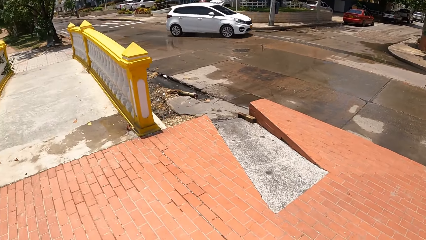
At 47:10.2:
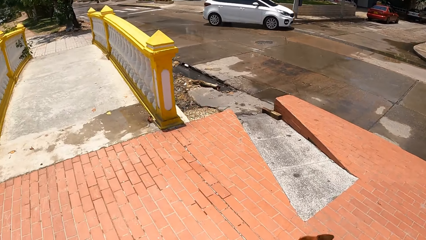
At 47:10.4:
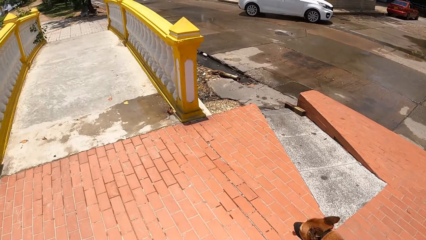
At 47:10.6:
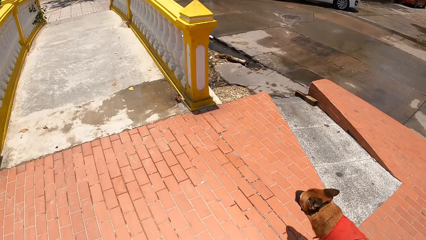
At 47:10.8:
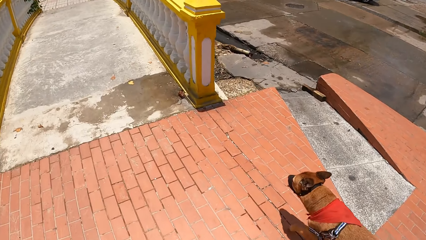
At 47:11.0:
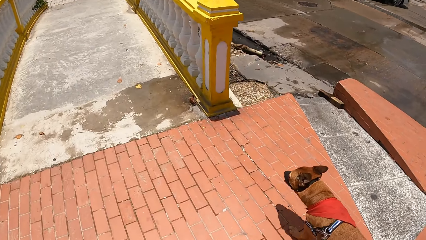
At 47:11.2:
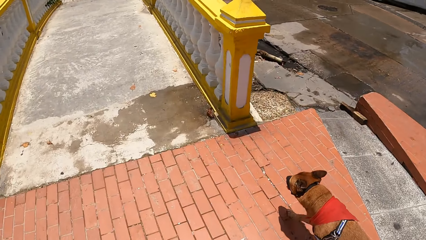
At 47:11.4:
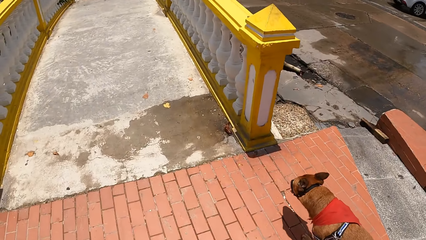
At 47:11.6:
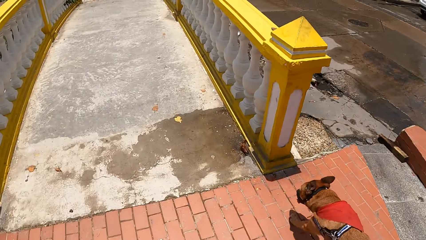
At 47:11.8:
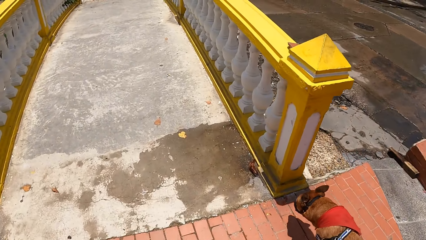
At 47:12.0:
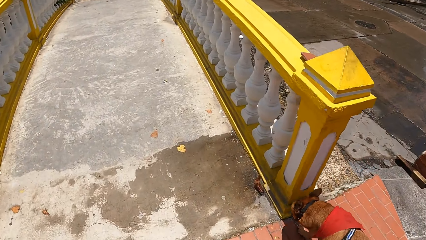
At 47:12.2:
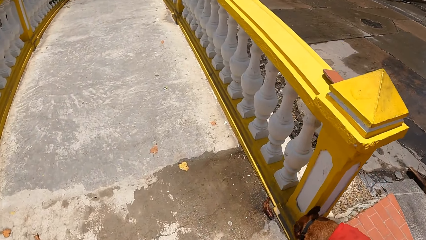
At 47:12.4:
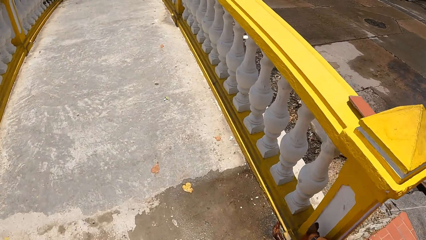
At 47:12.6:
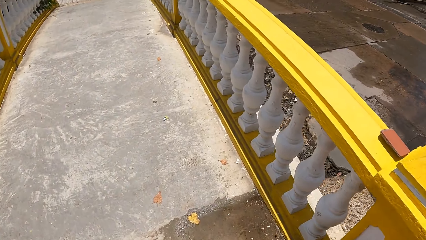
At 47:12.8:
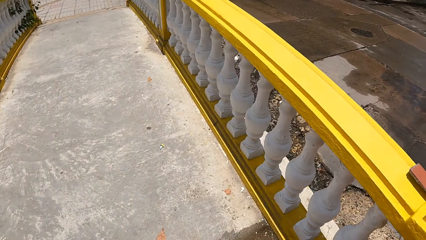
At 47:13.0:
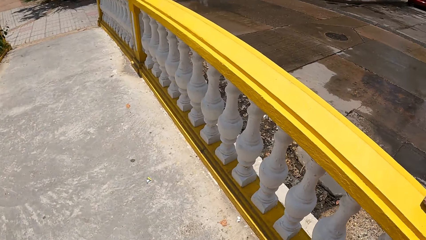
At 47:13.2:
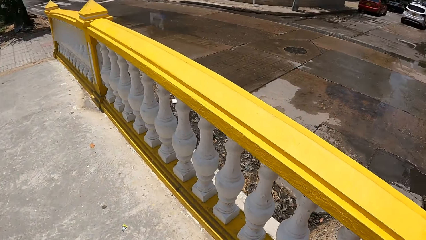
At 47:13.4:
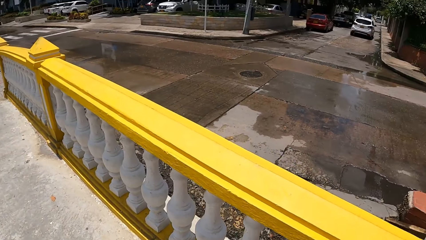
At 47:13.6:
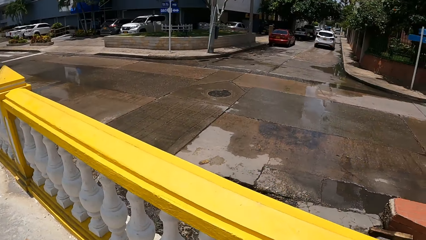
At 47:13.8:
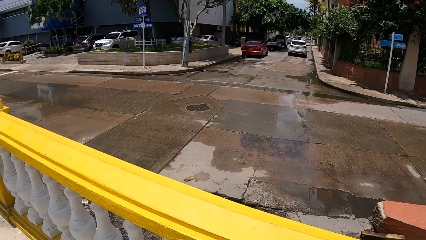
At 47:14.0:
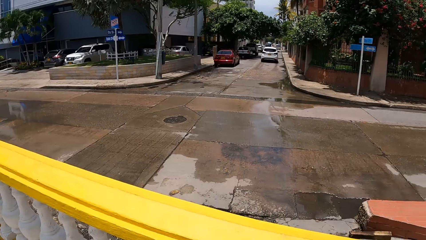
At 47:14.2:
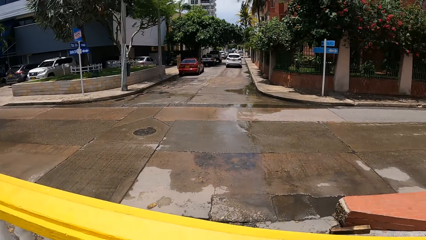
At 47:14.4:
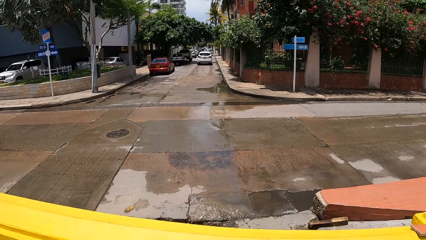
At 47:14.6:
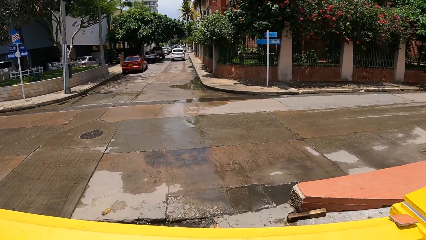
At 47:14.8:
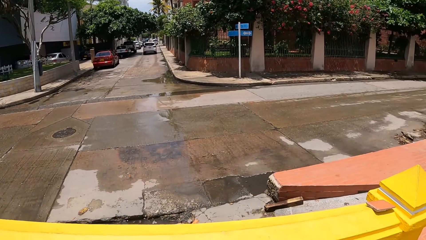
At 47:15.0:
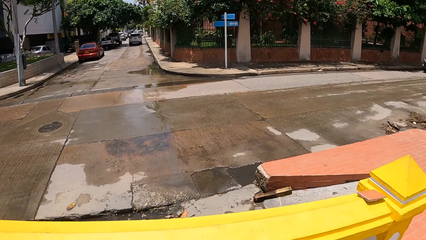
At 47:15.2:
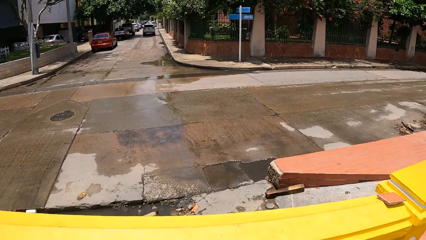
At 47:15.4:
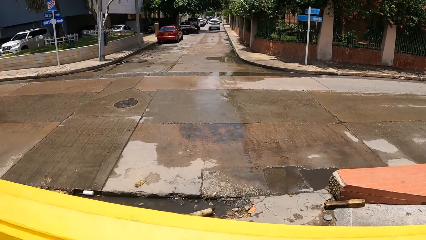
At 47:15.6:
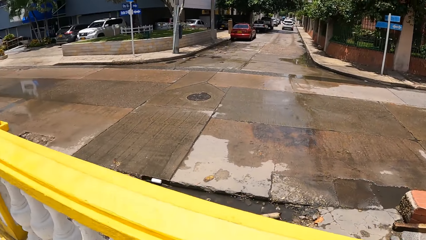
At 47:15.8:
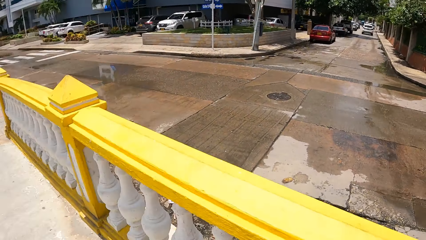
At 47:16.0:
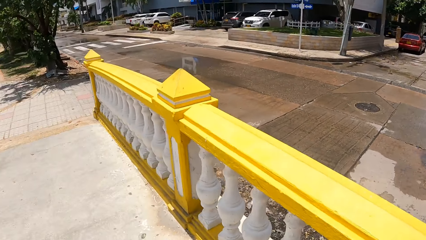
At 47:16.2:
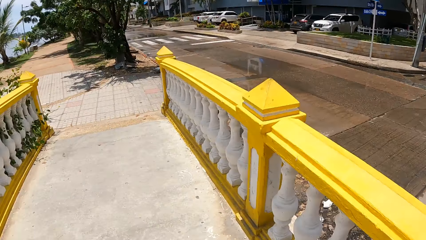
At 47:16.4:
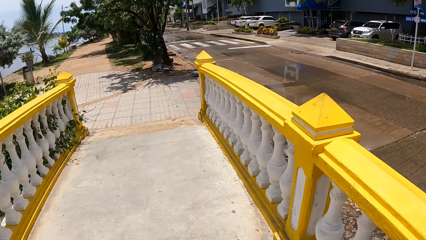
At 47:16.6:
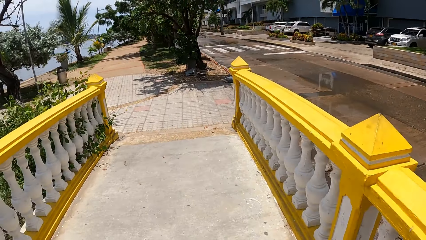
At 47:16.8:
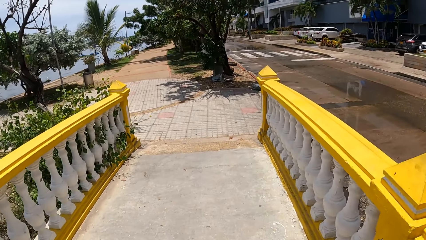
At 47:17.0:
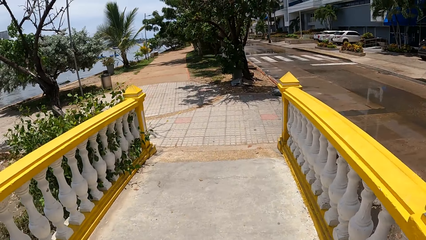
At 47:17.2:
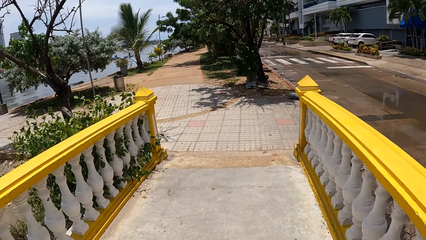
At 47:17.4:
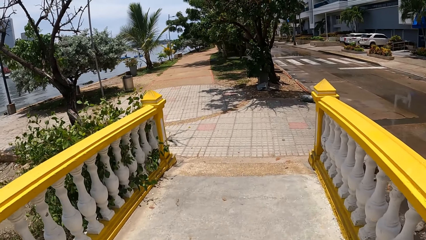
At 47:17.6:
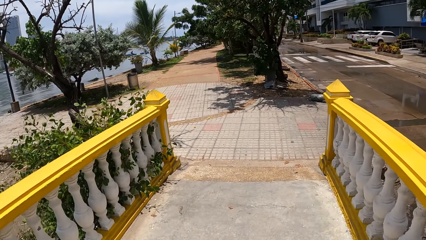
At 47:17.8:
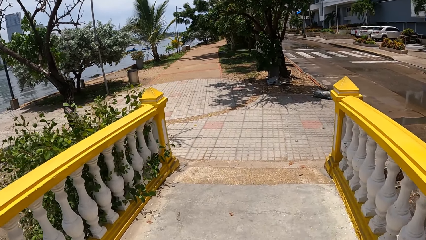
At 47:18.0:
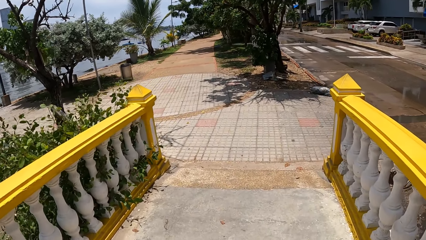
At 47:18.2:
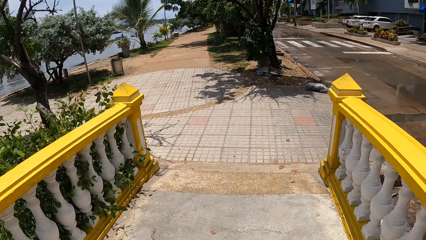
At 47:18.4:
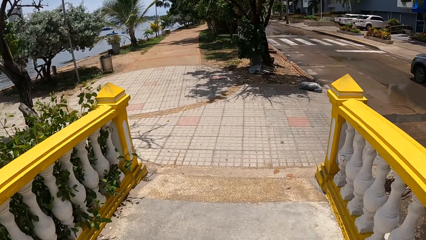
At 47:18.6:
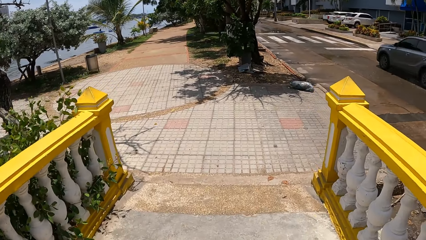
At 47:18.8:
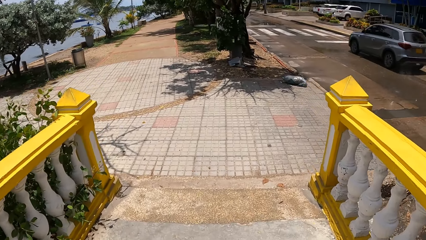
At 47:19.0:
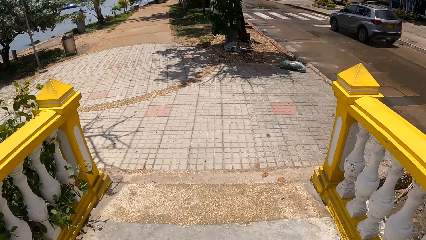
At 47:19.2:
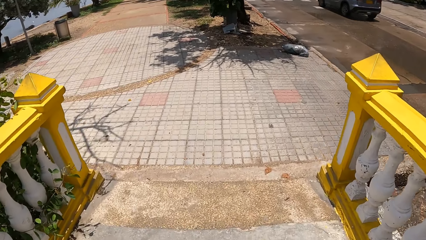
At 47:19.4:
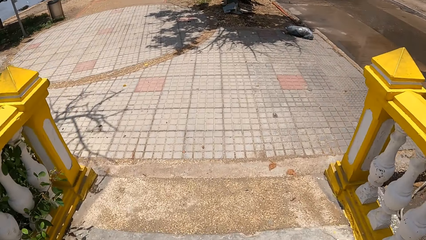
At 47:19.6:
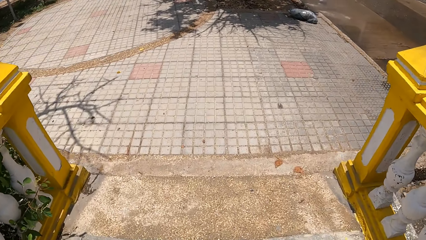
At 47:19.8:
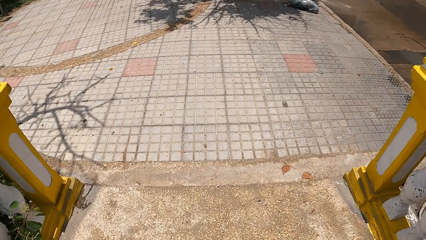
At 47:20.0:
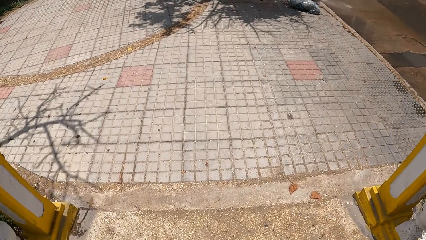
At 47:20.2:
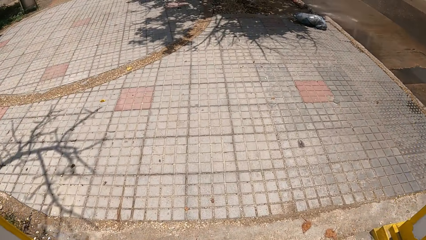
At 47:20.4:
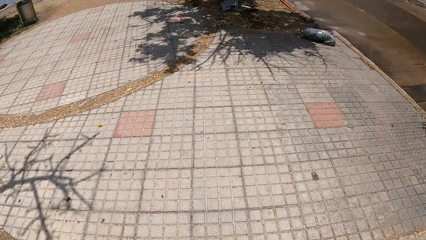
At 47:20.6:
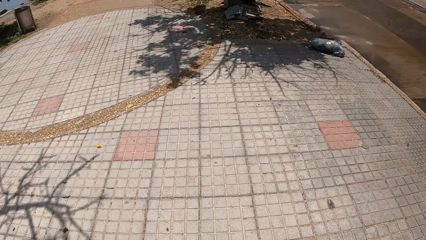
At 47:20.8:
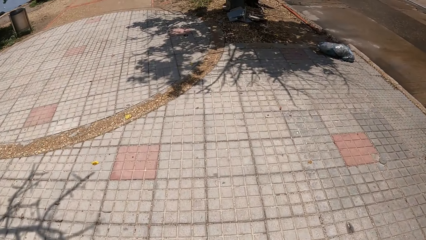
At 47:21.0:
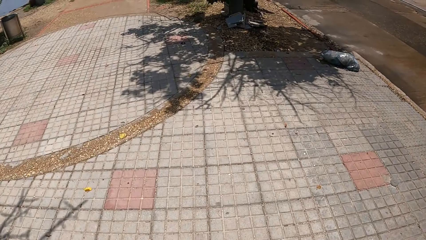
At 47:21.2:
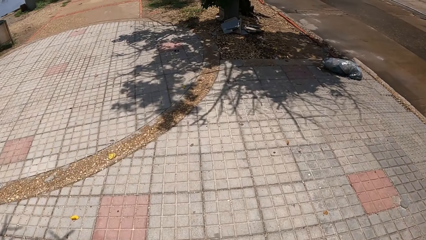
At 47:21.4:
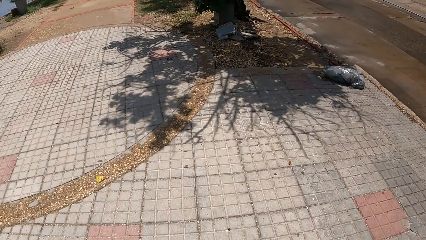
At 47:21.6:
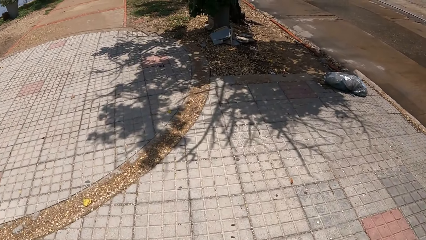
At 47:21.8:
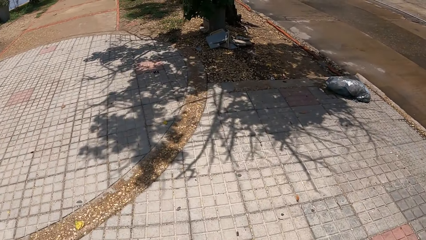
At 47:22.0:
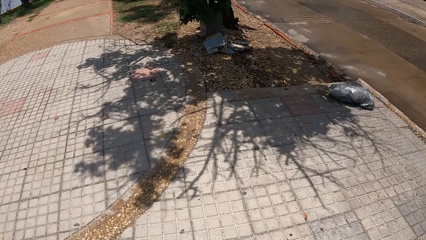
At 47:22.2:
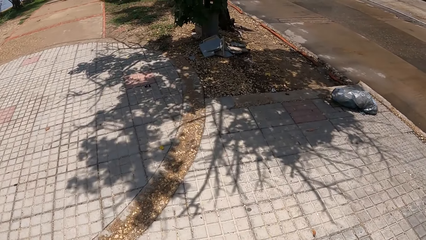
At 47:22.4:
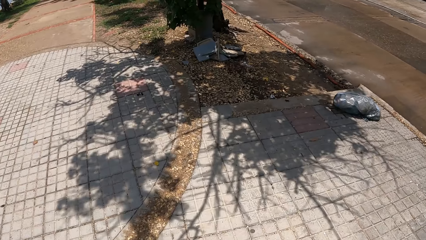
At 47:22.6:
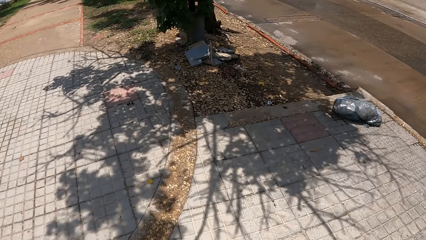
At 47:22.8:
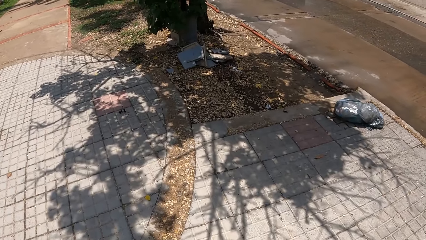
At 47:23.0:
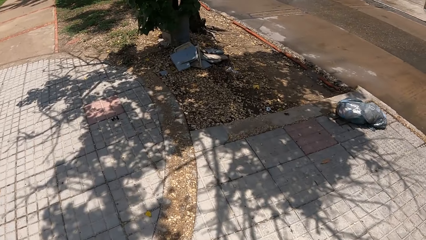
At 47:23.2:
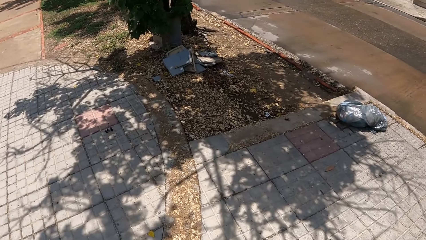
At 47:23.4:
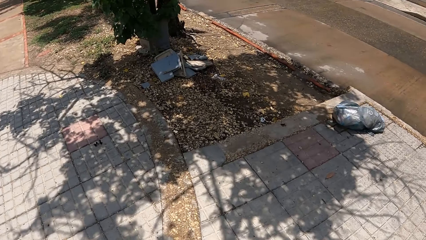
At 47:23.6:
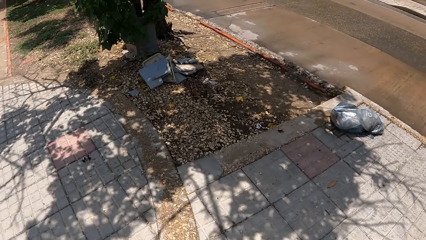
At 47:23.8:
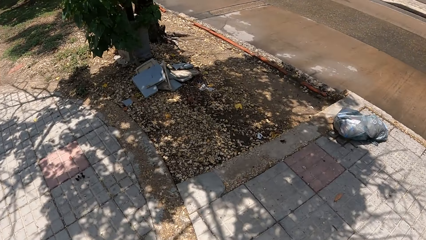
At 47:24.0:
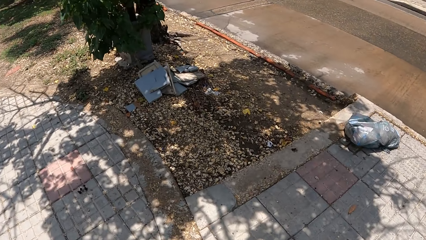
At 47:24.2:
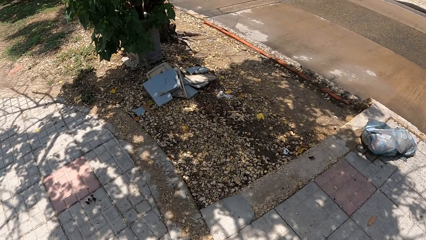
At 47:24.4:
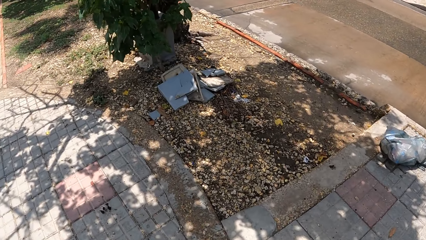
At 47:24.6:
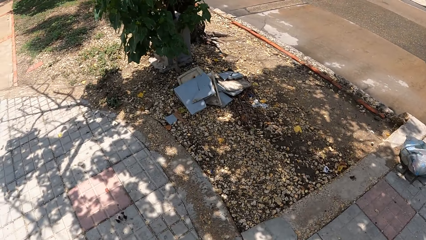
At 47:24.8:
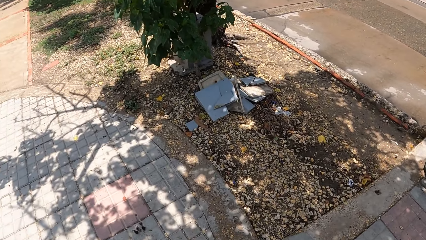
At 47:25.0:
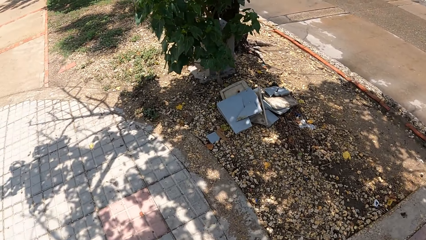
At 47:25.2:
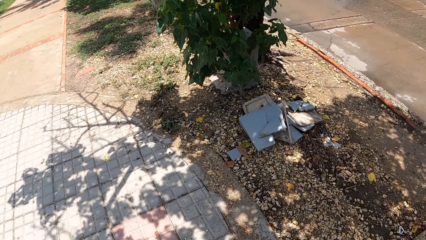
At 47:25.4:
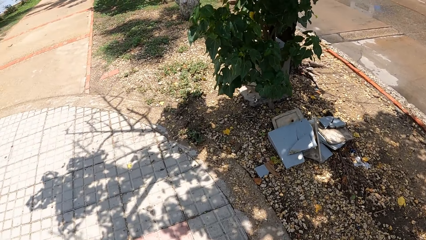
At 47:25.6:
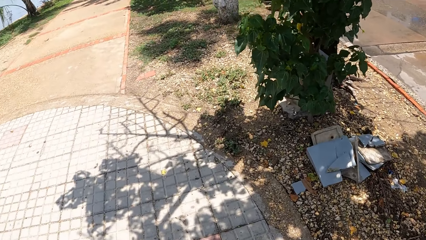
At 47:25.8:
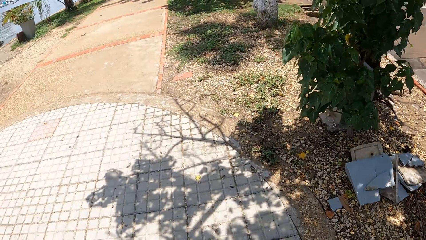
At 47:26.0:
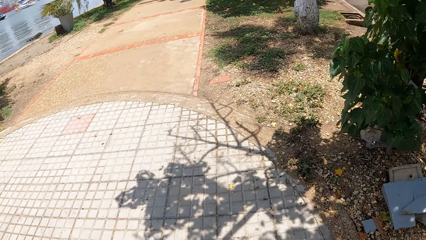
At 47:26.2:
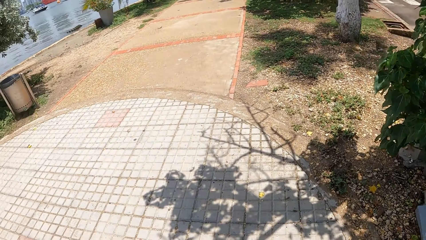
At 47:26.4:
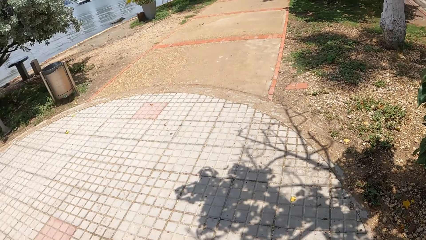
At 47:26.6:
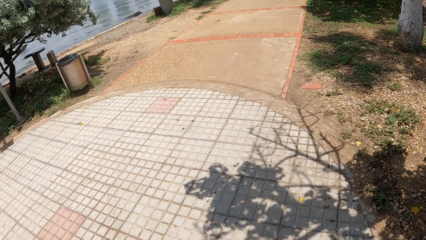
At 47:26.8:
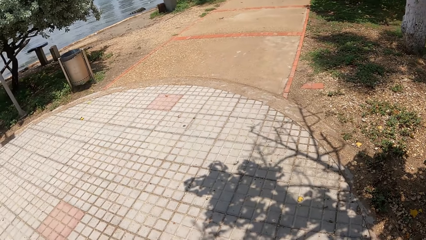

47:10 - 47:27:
The camera wearer walks the dog on the pavement. They look across the street.
